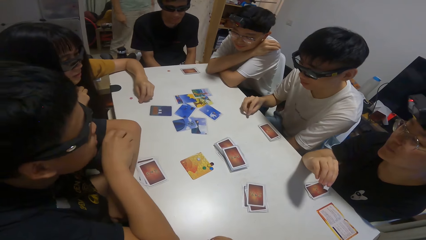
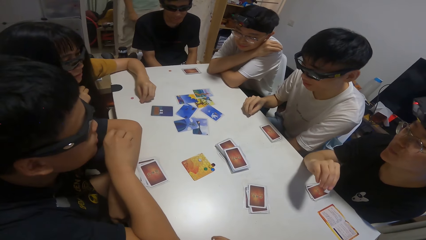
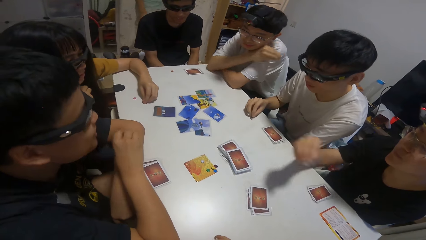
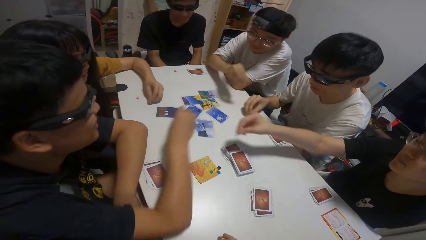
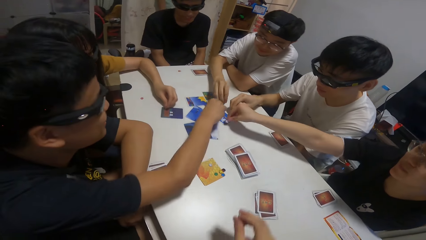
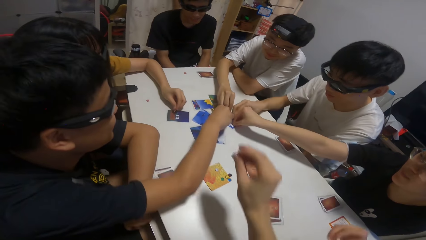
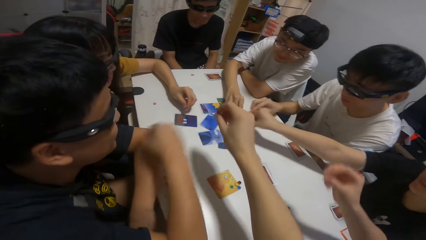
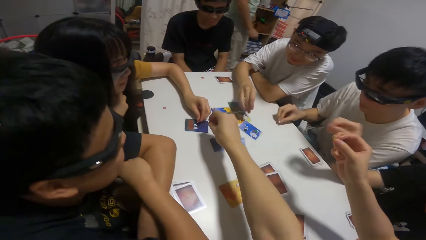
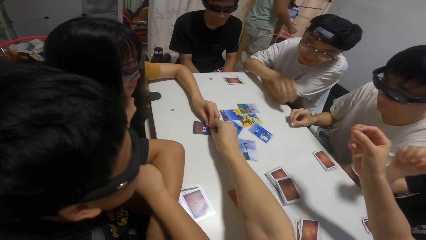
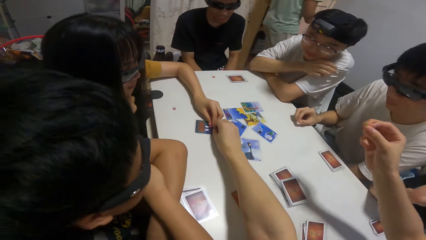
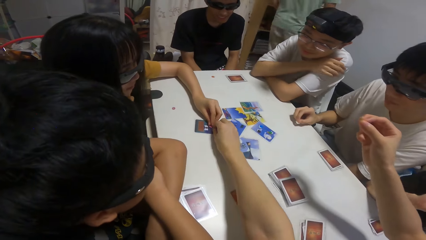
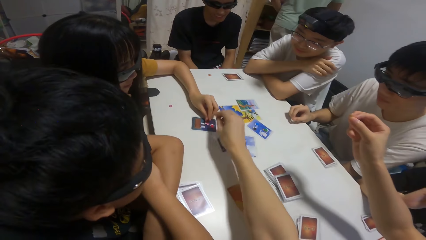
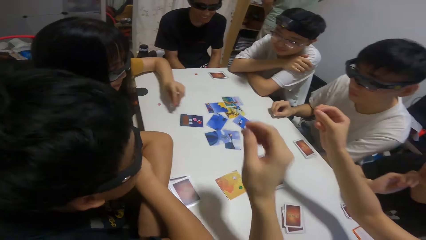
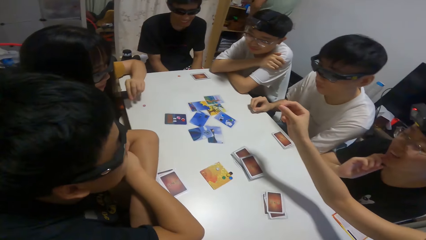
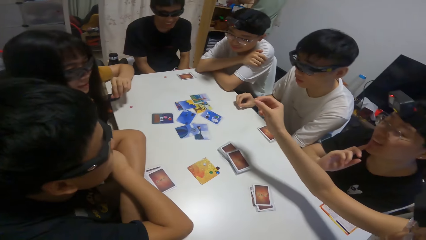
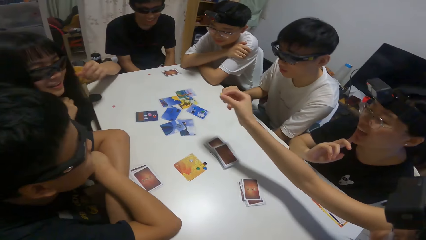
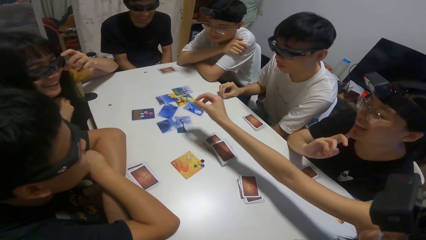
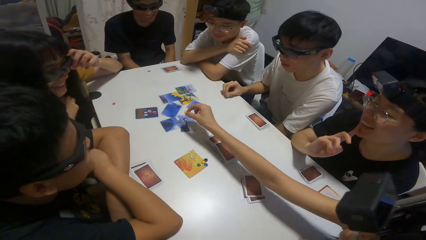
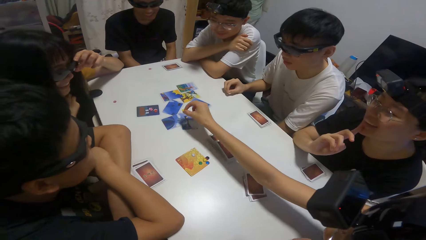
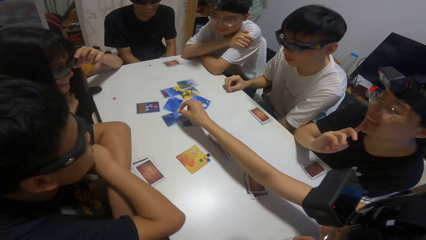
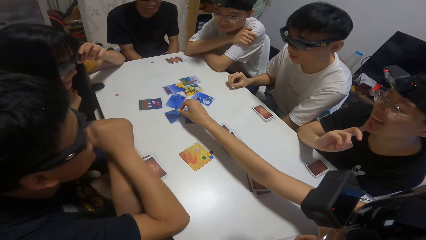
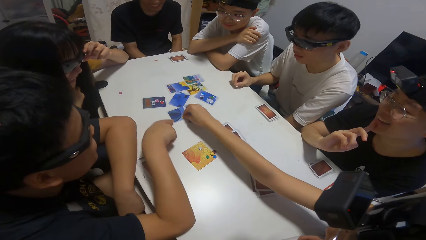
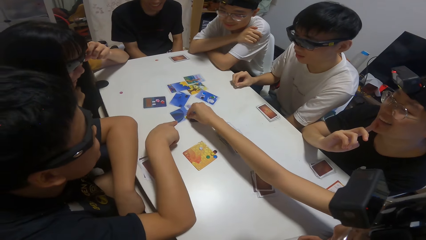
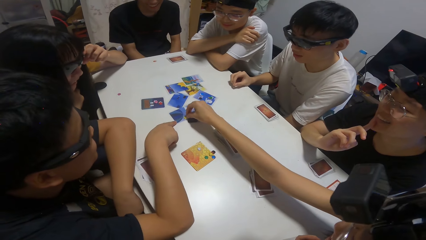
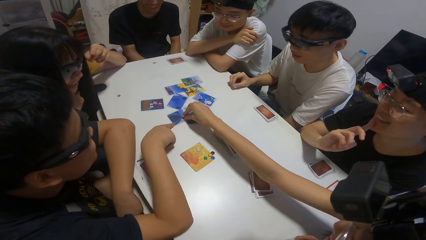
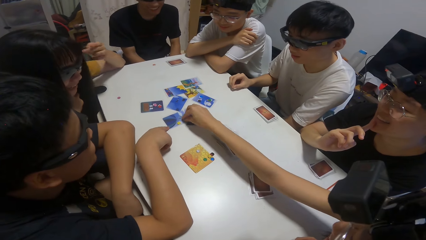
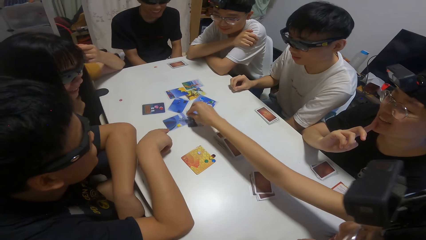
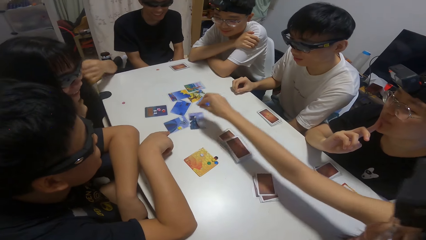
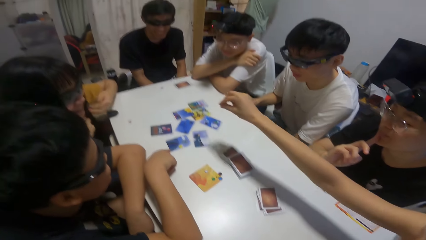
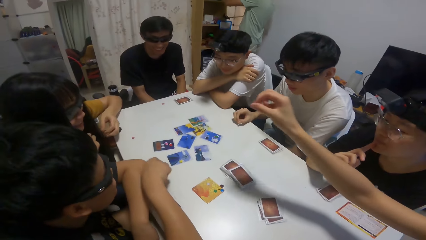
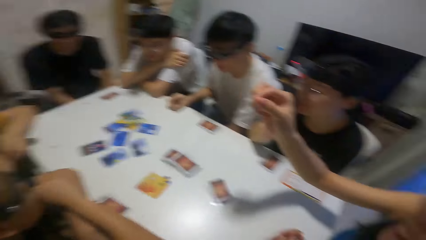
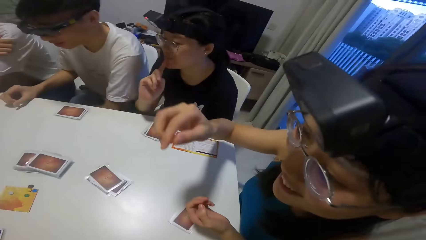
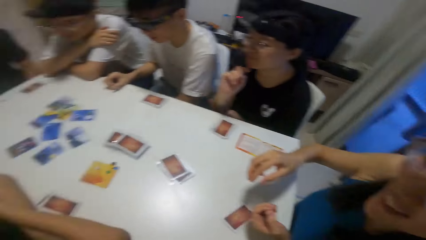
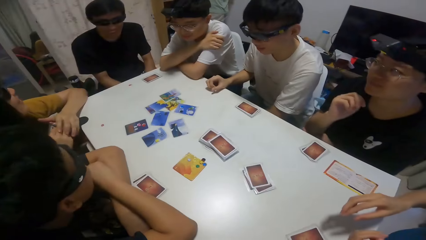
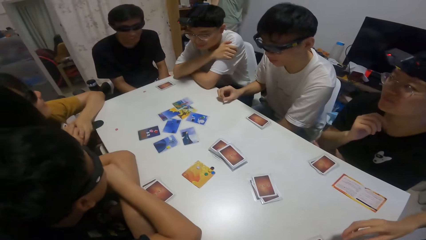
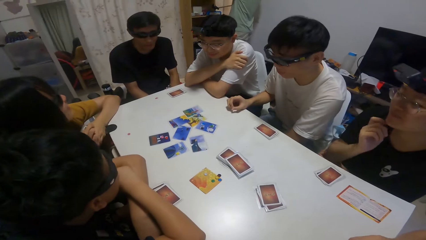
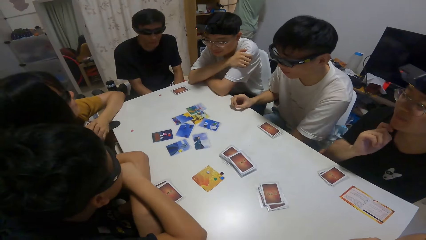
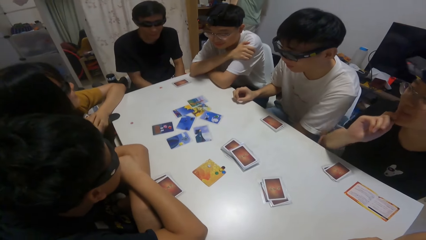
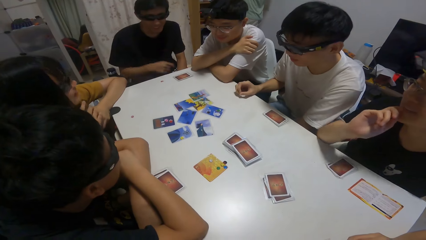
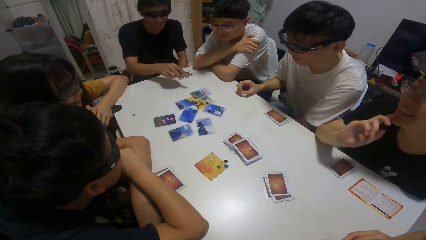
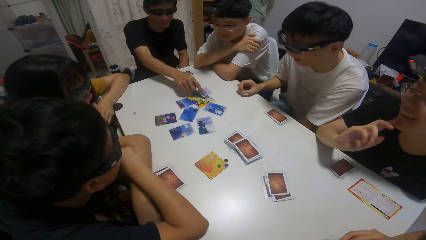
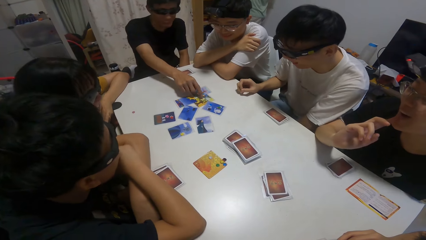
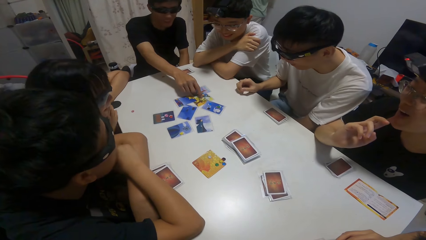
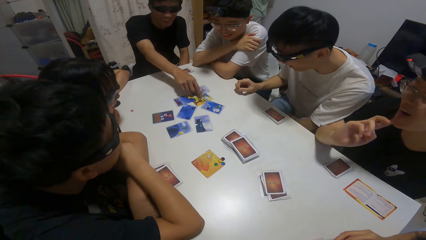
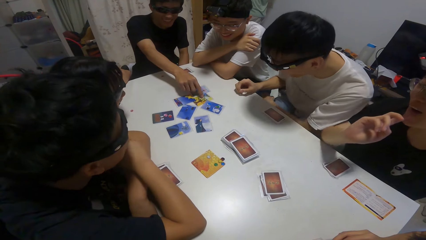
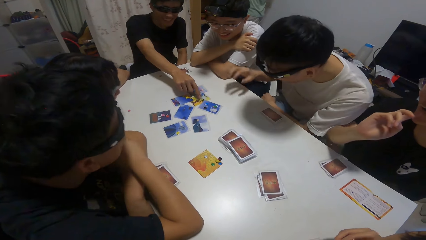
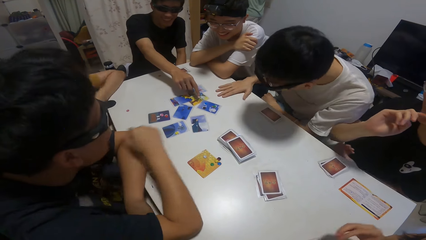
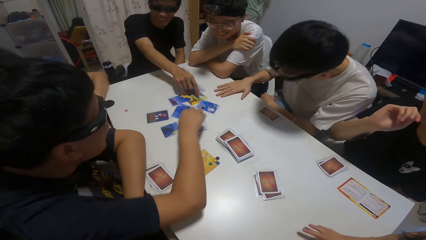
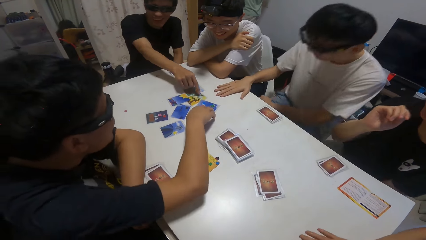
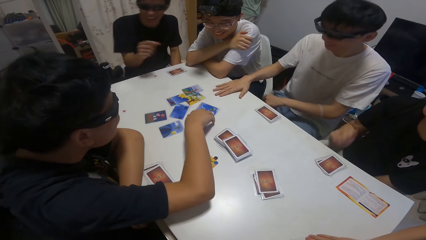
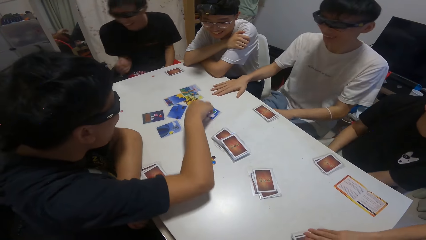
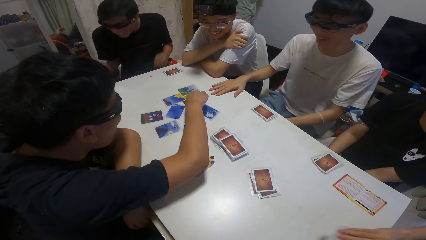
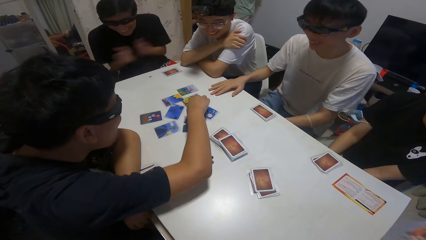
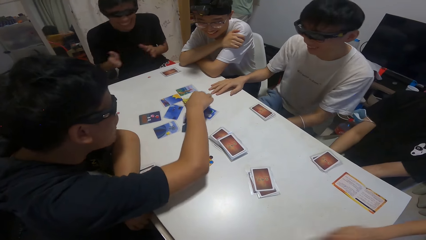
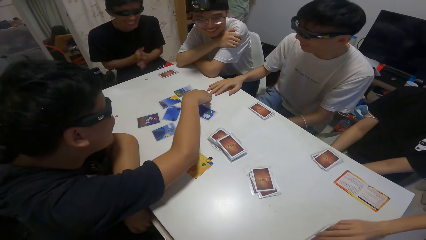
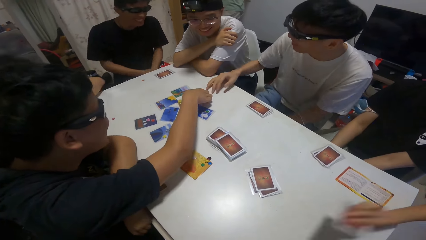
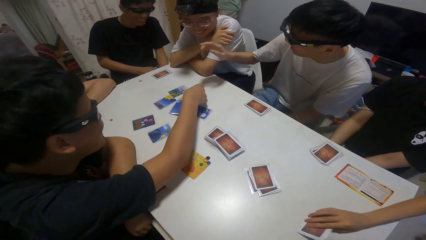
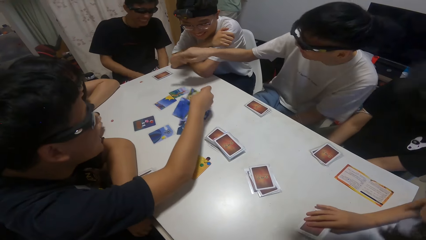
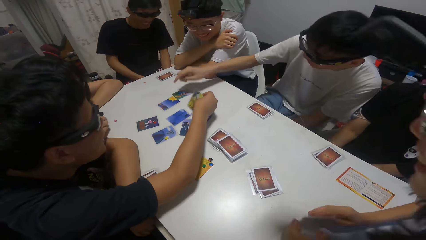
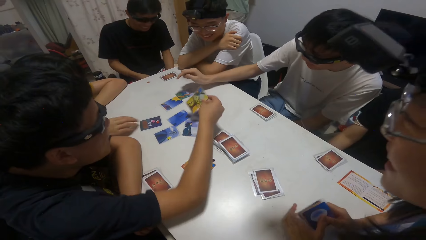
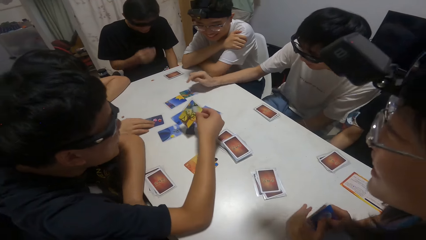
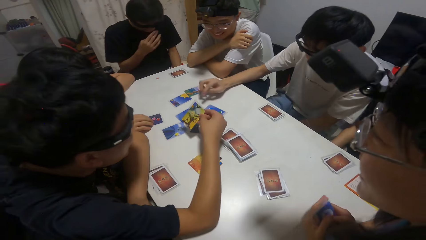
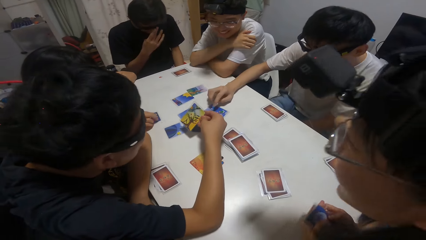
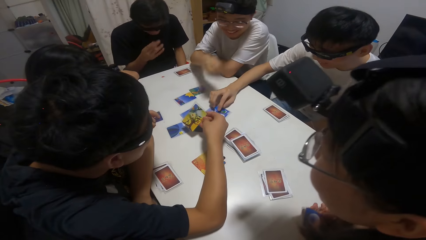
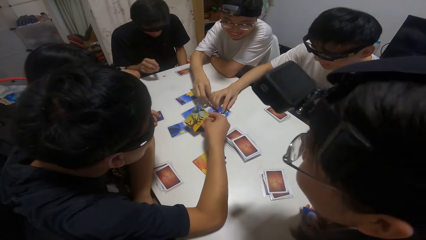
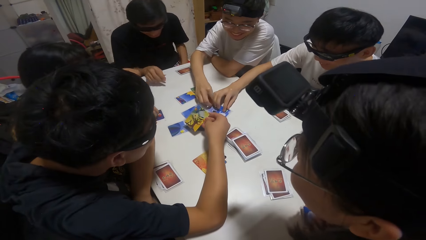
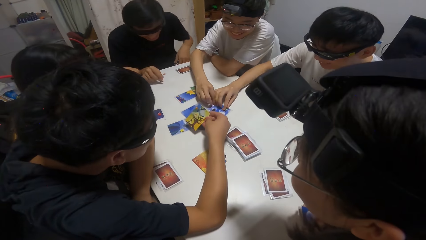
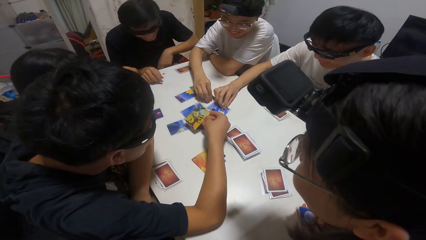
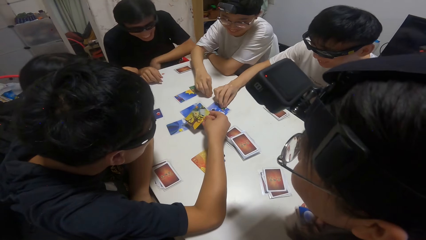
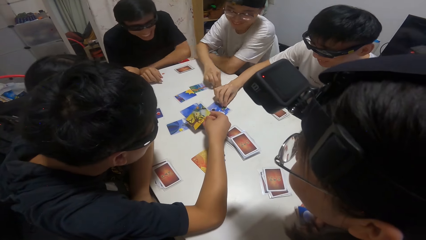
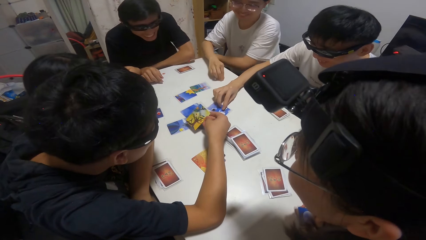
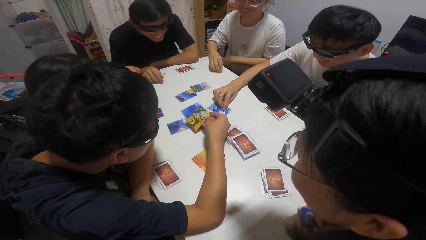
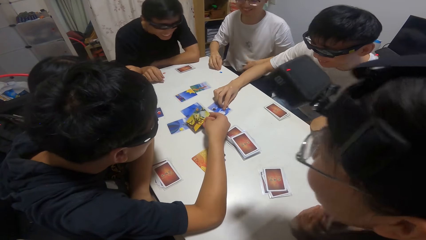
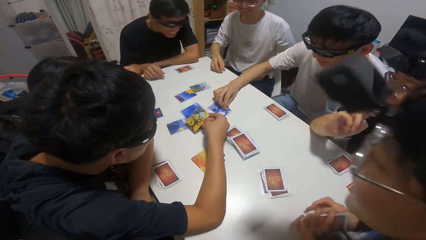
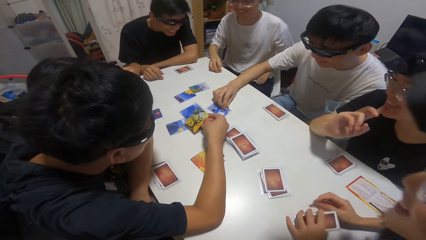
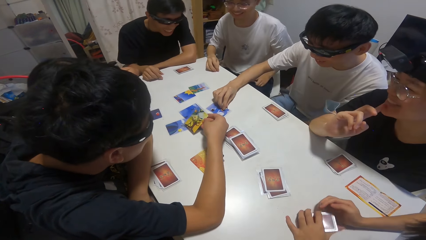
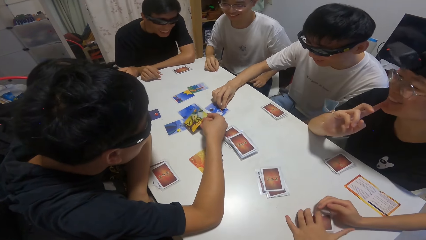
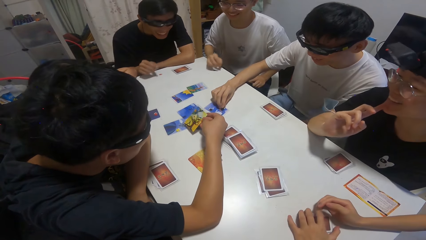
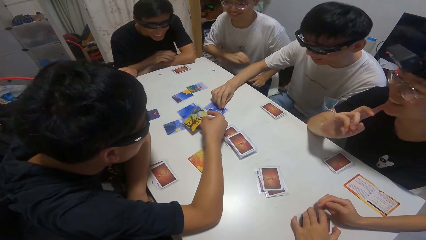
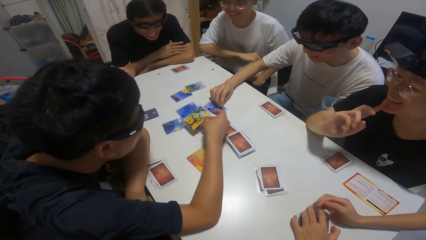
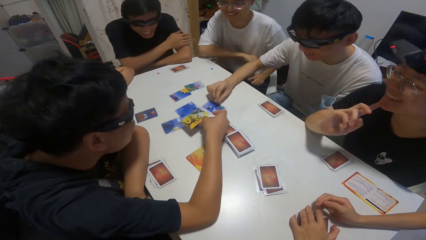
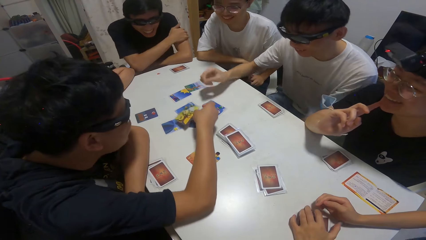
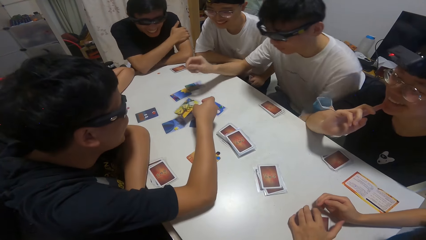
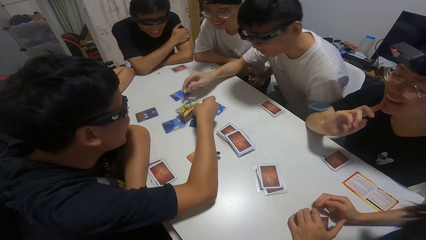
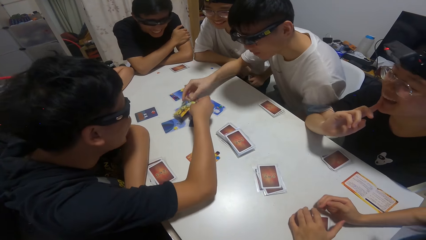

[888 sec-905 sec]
A boy drops a paper on the card on the table. Another boy drops a paper on the card on the table. Another boy drops a paper on the card on the table. A girl drops a paper on the card on the table. Another boy drops a paper on the card on the table. Another girl drops a paper on the card on the table. The camera wearer drops a paper on the card on the table. They move cards on the table. Another girl drops a paper on the card on the table. The boy moves a card on the table with his right hand. Another boy points towards a card on the table with his right hand. A person shuffles cards on the table. Another person moves cards on the table. The boy picks up the card on the table with his right hand.
